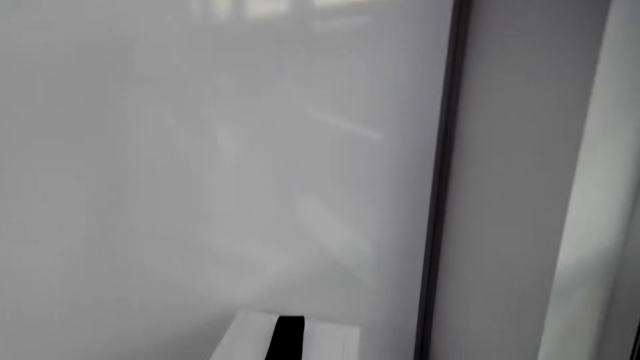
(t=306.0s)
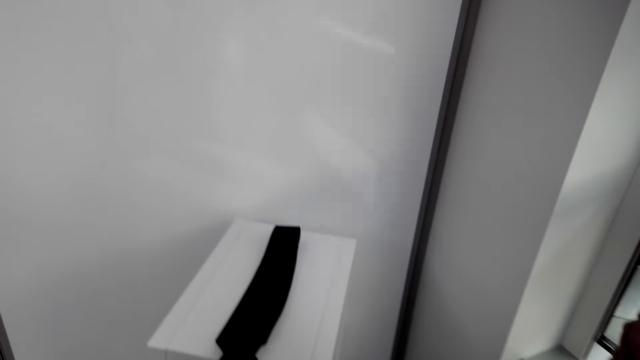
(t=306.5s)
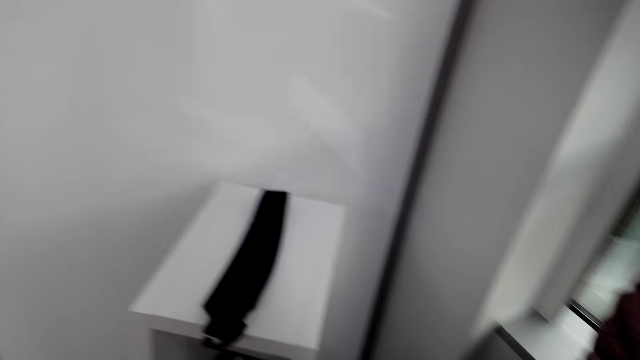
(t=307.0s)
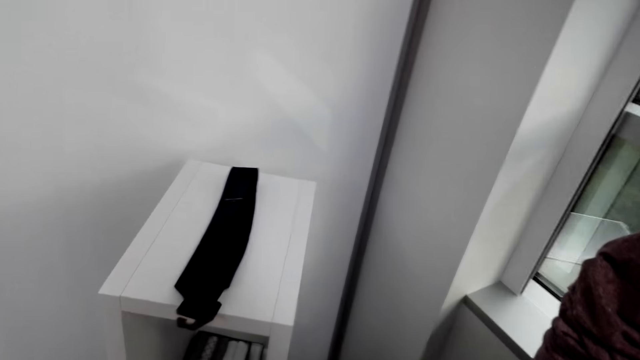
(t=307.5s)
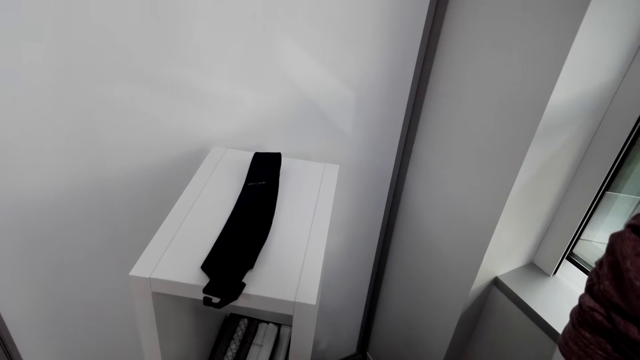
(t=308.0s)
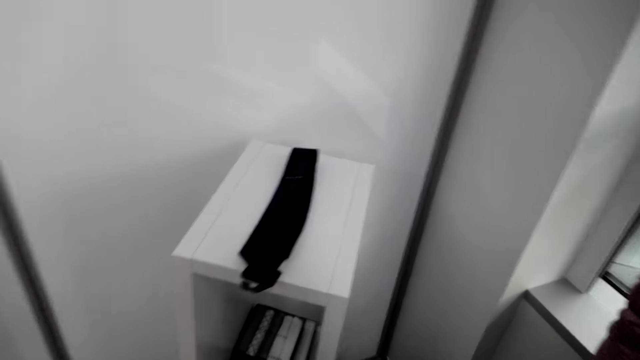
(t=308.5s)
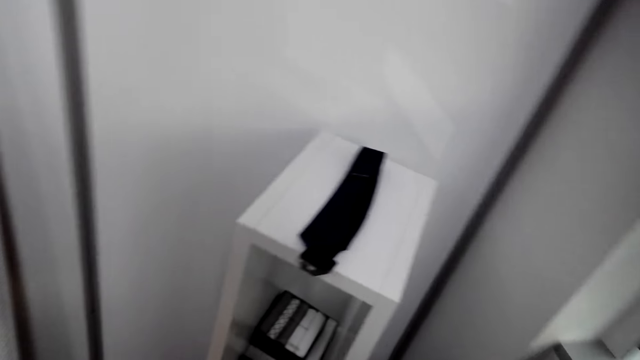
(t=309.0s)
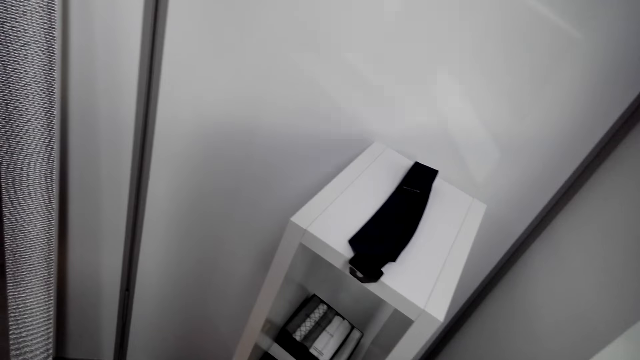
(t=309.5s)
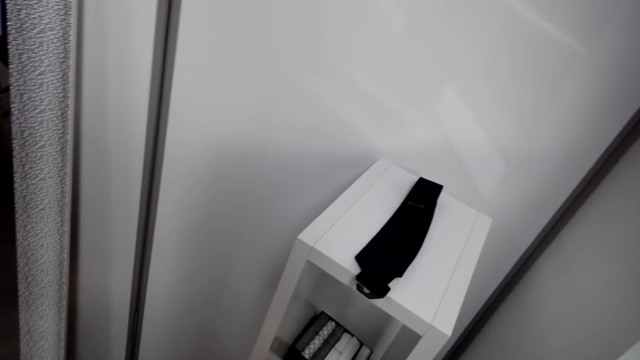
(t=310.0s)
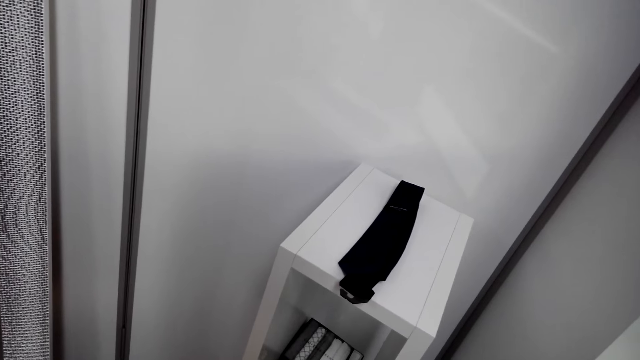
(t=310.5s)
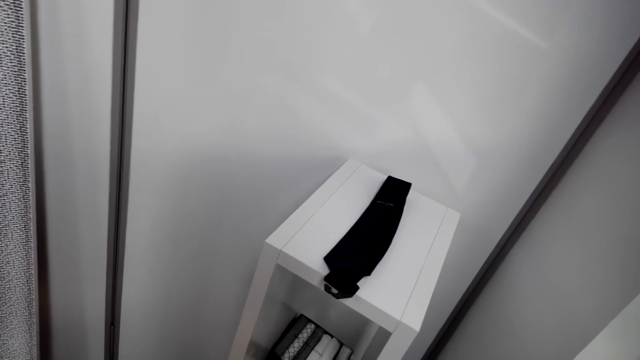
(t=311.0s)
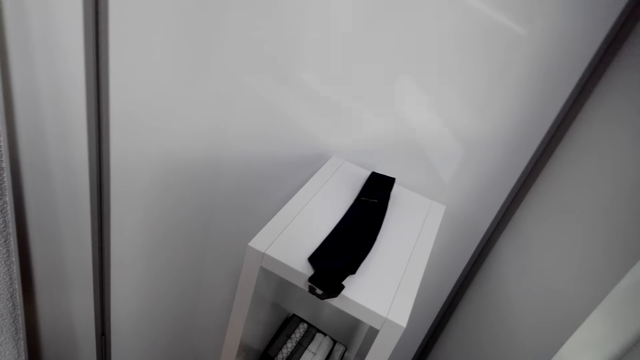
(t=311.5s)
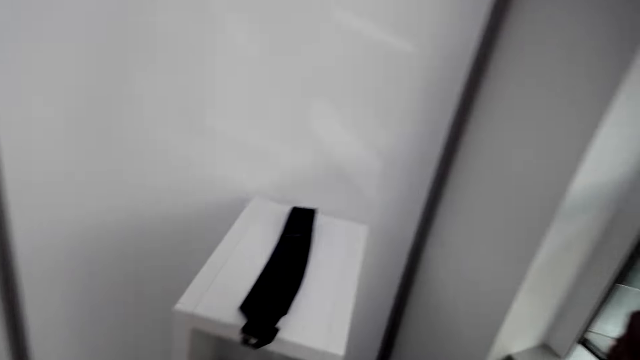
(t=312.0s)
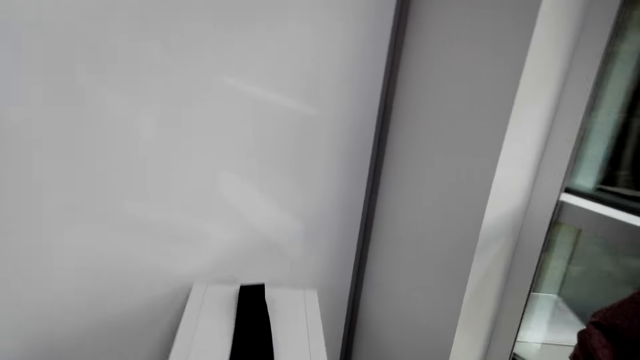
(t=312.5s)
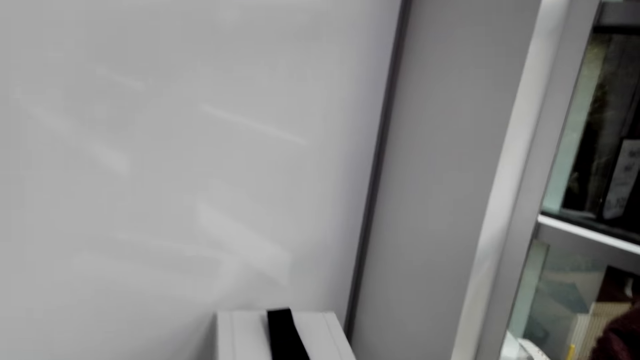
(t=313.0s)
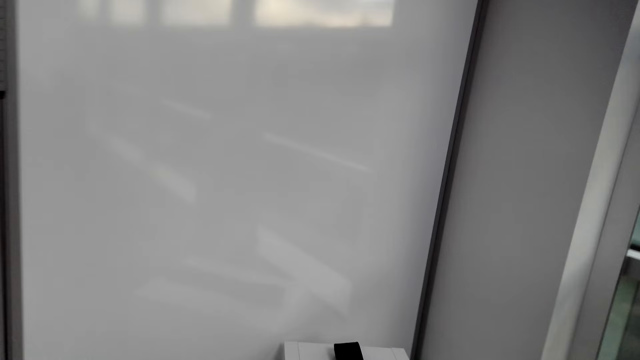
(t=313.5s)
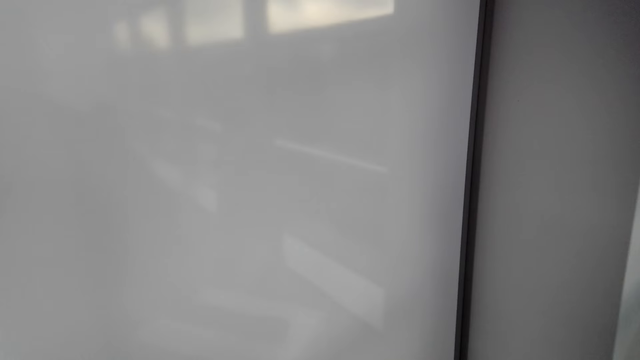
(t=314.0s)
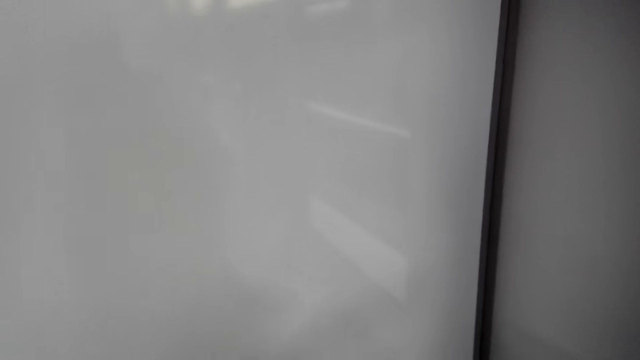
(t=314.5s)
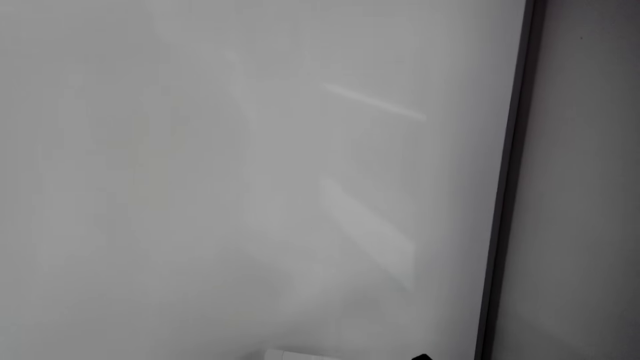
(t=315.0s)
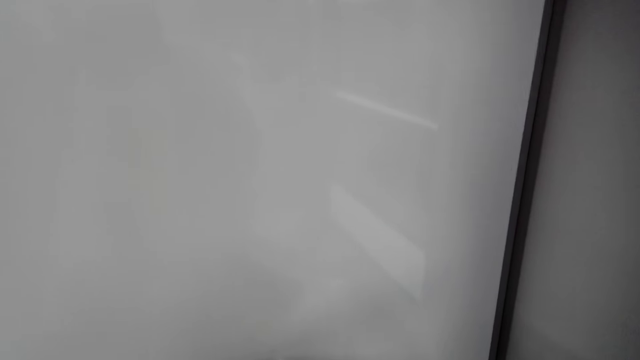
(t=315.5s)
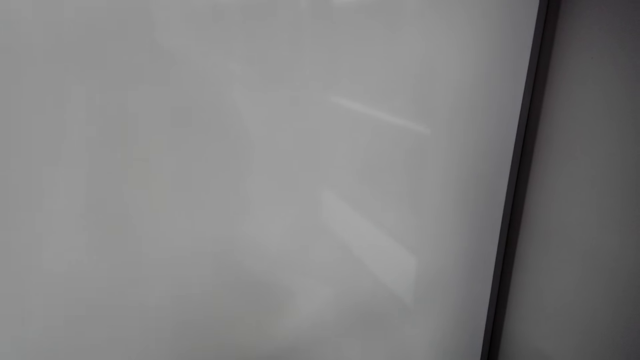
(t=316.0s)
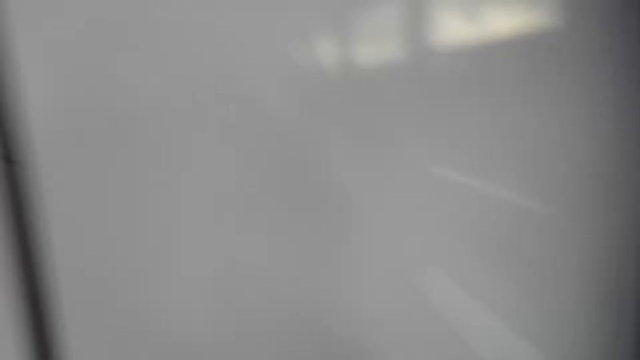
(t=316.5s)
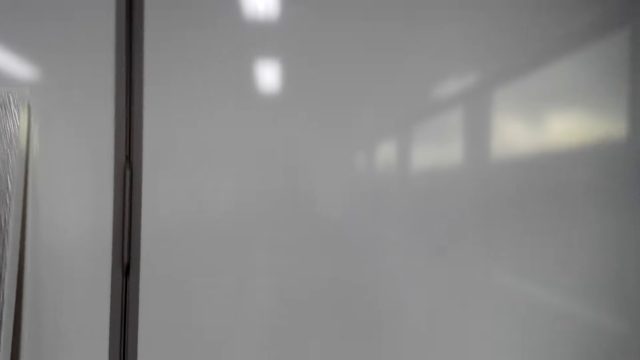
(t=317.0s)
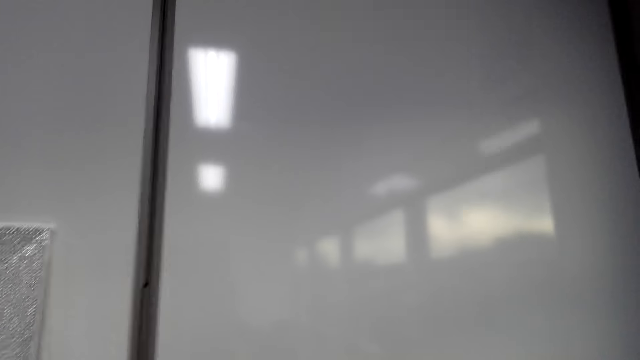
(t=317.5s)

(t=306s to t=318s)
The camera wearer gazes at the tie on the rack. They converse with an attendant.

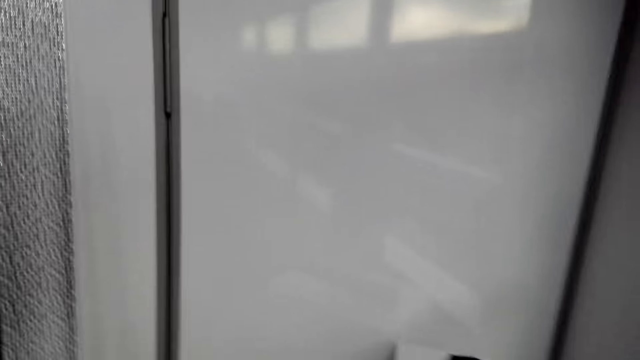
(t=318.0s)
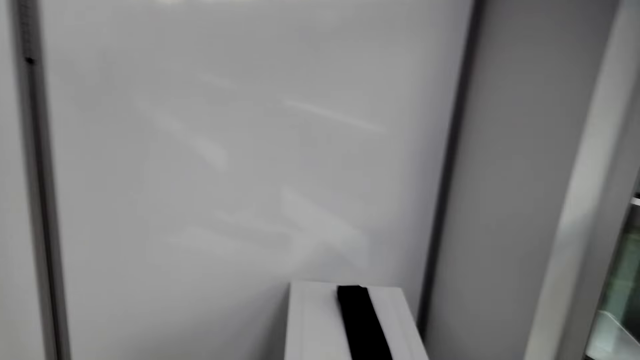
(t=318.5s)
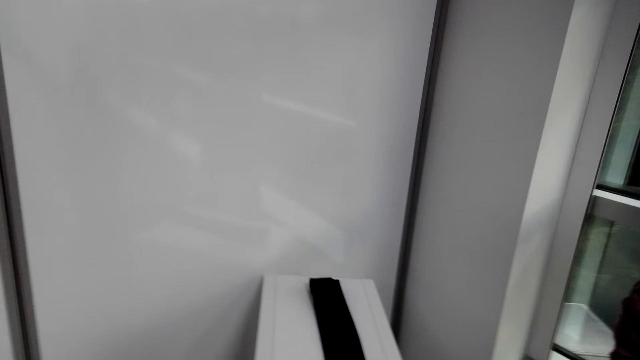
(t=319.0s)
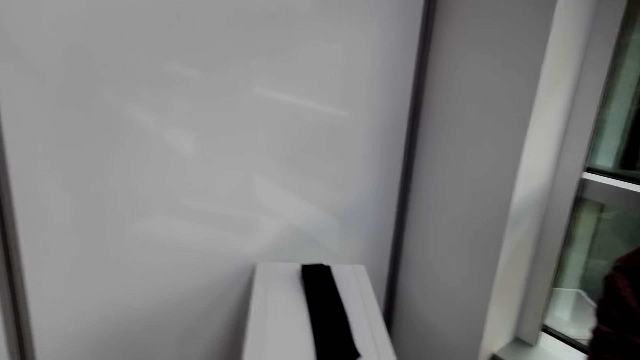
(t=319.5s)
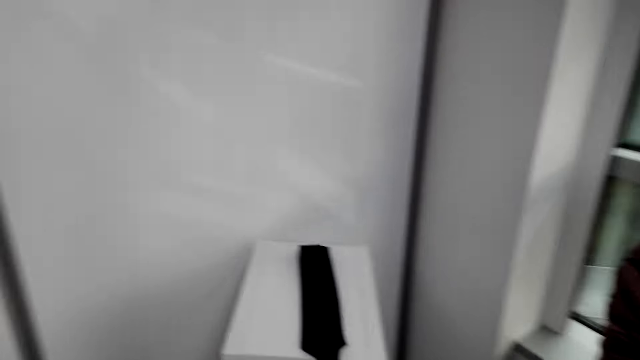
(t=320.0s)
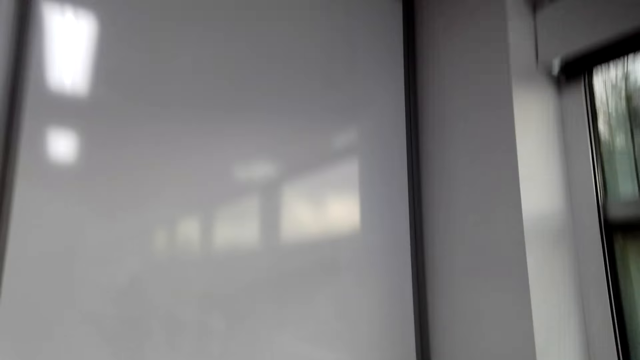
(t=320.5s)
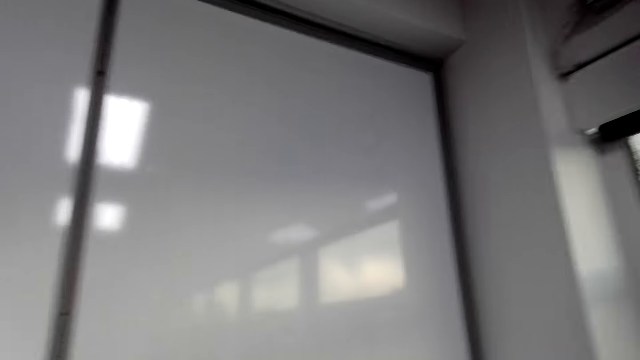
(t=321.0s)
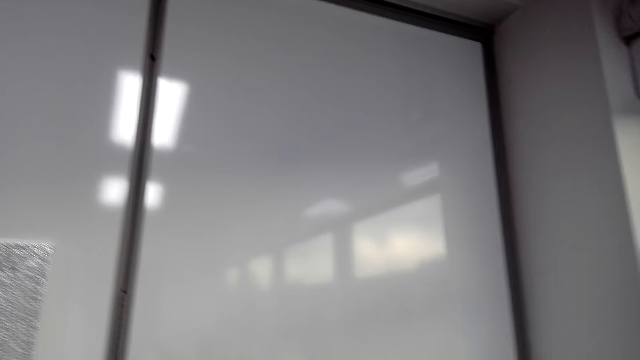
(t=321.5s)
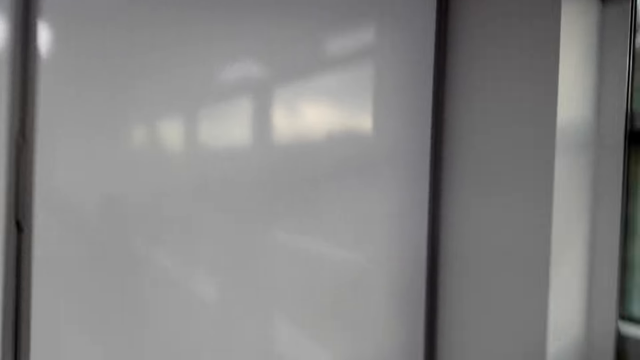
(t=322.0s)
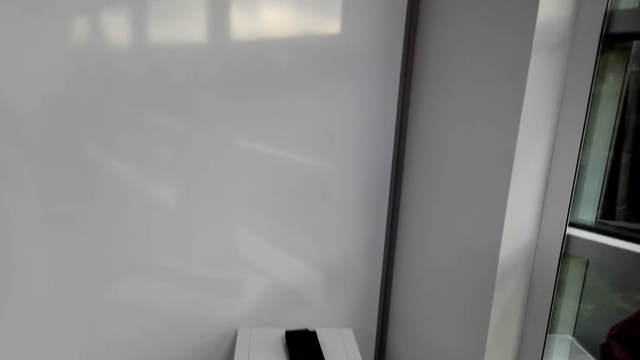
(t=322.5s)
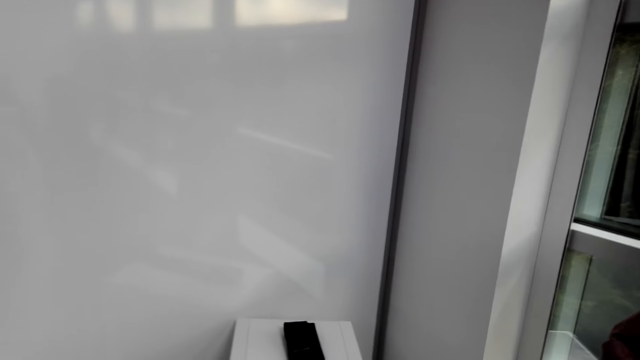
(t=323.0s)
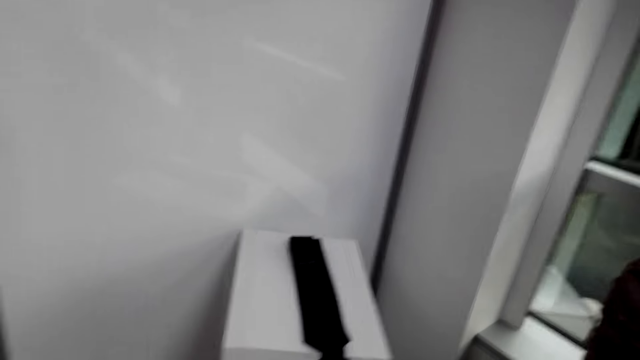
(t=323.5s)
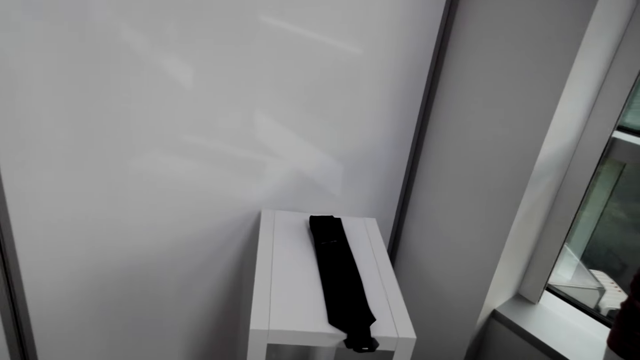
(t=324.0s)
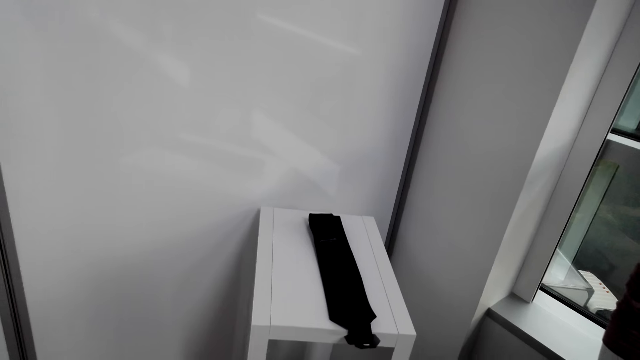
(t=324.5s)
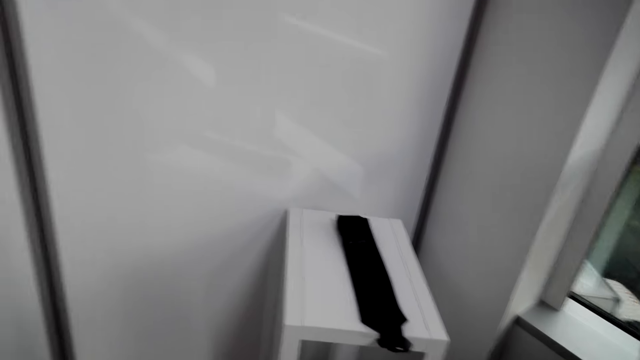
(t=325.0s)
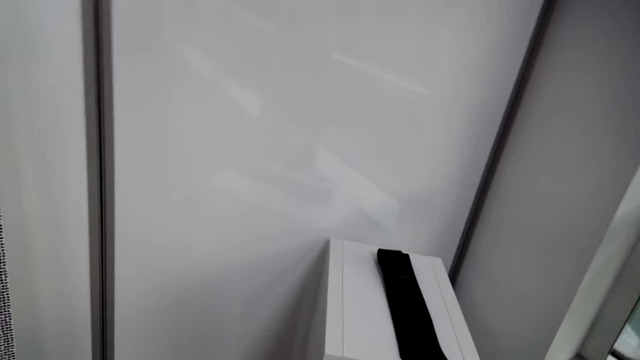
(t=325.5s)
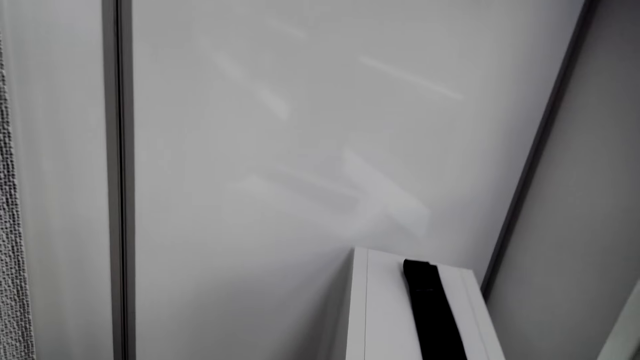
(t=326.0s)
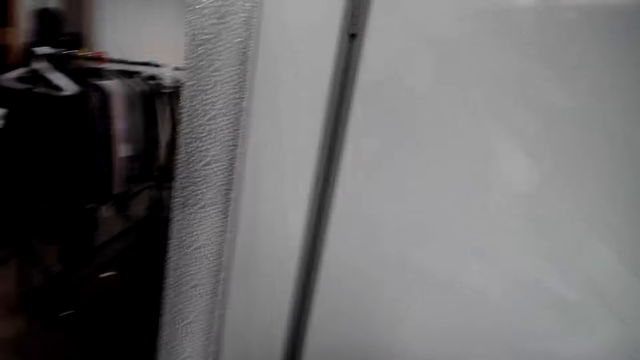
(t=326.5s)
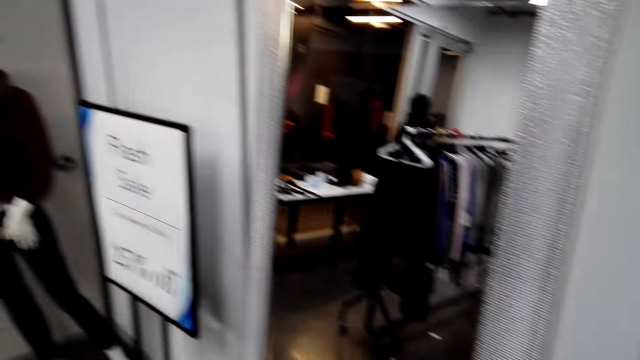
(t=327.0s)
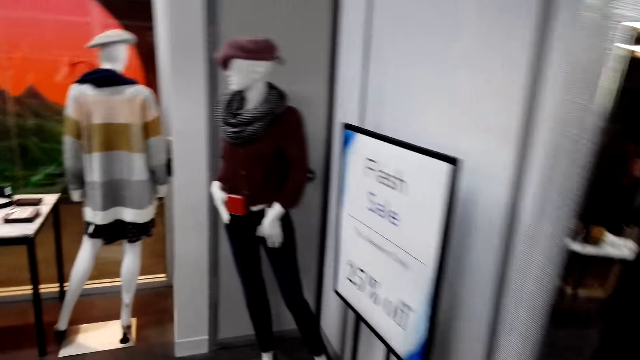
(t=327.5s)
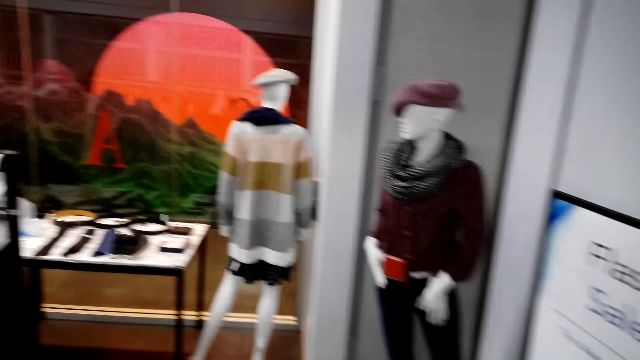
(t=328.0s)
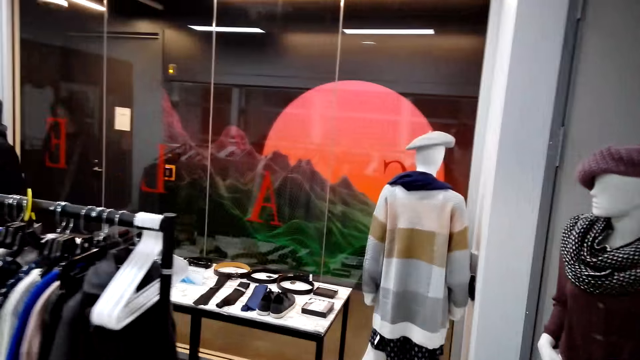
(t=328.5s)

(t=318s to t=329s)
The camera wearer converses with an attendant. They walk to the display rack and look around.
